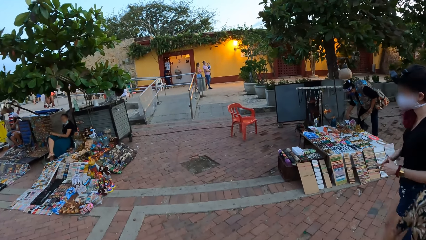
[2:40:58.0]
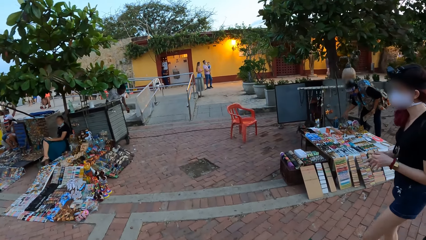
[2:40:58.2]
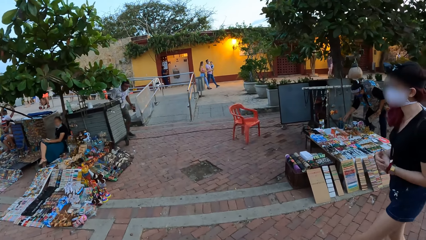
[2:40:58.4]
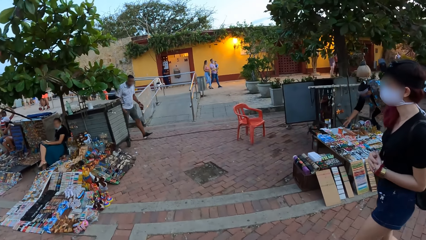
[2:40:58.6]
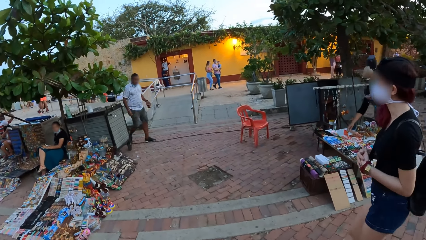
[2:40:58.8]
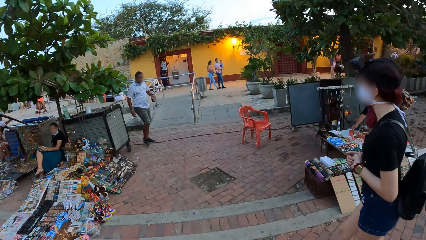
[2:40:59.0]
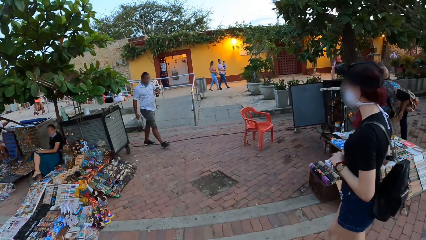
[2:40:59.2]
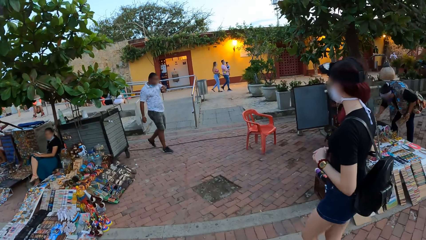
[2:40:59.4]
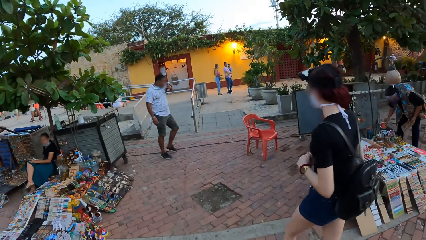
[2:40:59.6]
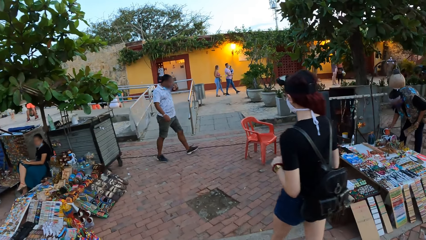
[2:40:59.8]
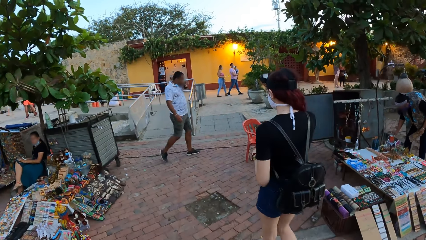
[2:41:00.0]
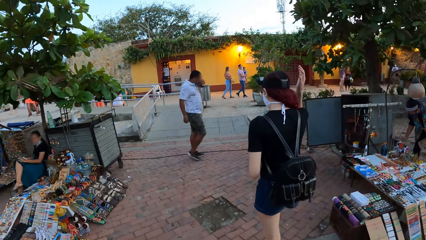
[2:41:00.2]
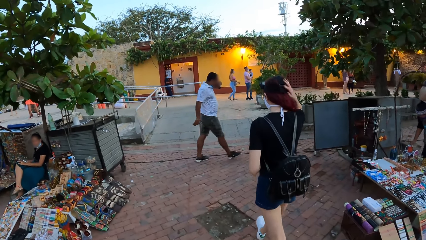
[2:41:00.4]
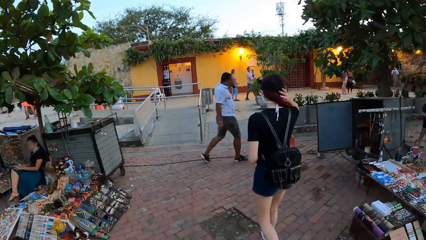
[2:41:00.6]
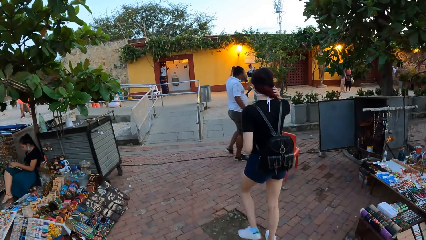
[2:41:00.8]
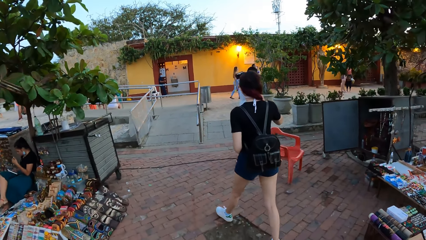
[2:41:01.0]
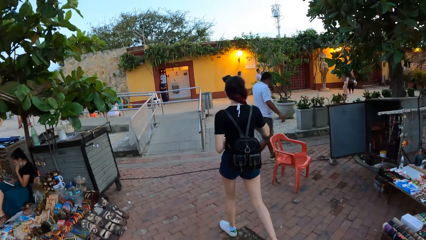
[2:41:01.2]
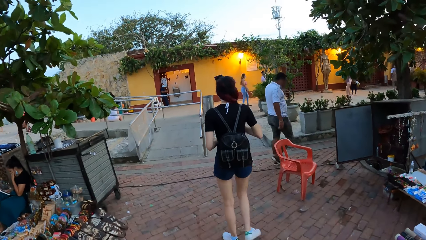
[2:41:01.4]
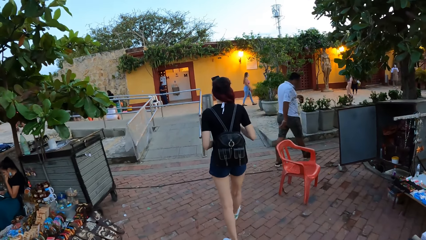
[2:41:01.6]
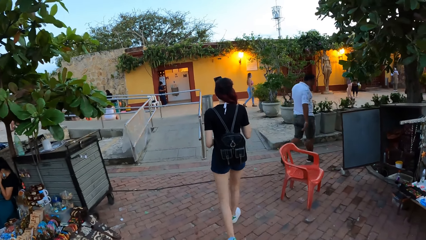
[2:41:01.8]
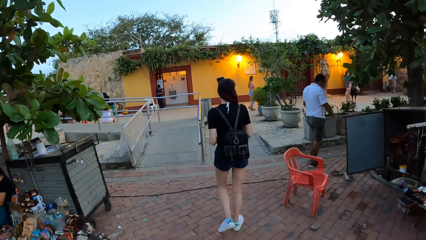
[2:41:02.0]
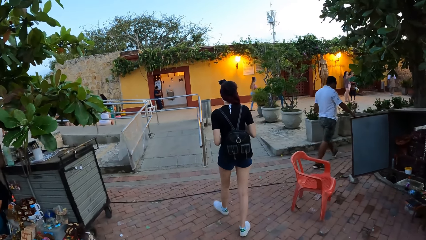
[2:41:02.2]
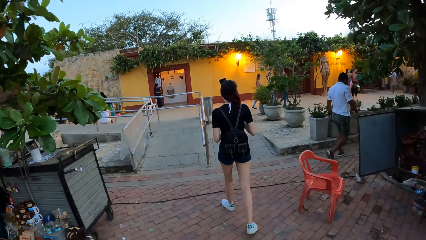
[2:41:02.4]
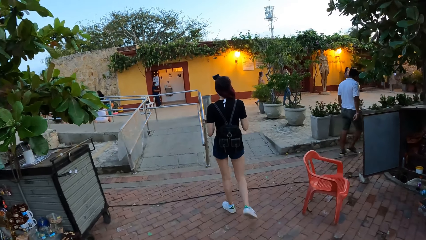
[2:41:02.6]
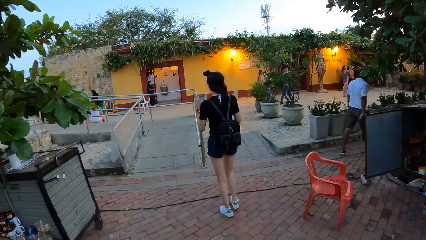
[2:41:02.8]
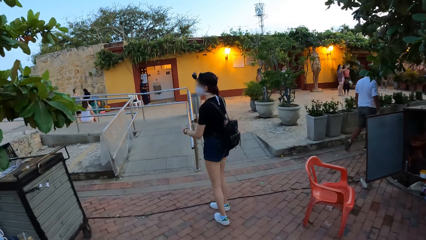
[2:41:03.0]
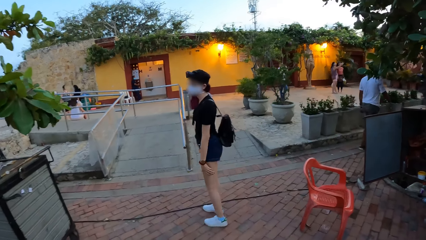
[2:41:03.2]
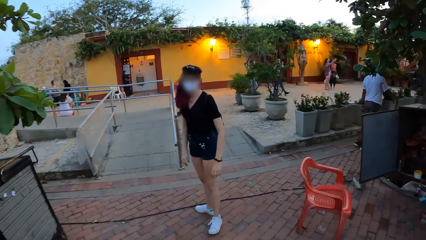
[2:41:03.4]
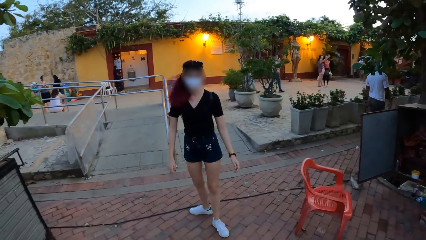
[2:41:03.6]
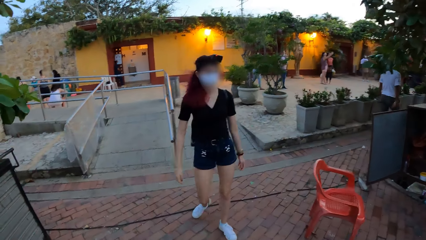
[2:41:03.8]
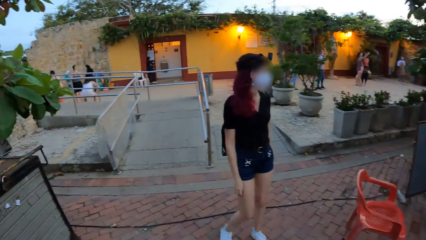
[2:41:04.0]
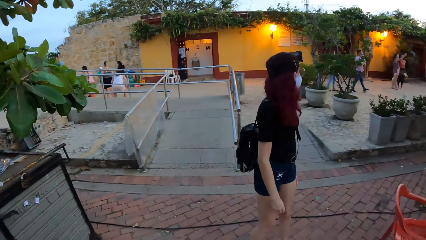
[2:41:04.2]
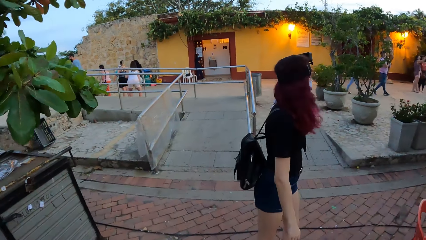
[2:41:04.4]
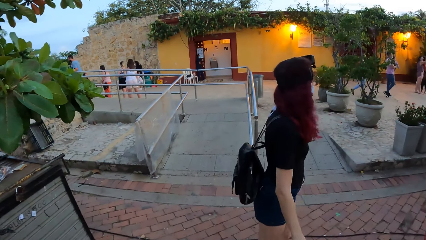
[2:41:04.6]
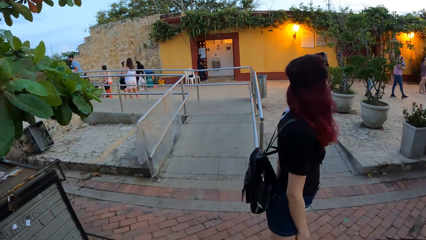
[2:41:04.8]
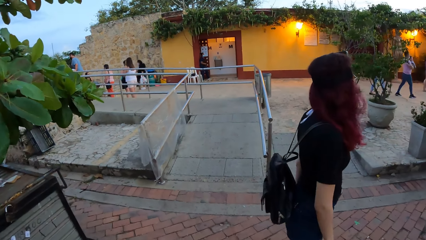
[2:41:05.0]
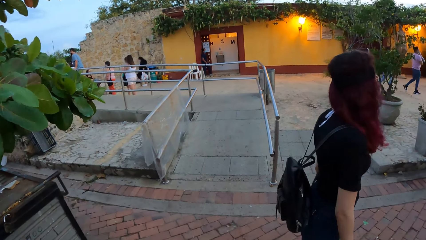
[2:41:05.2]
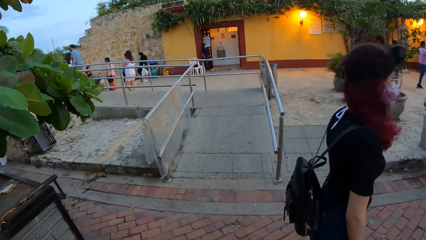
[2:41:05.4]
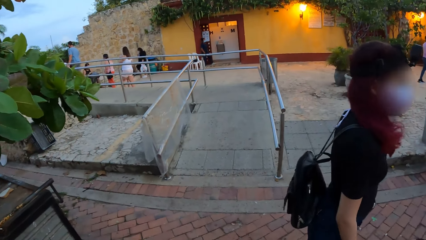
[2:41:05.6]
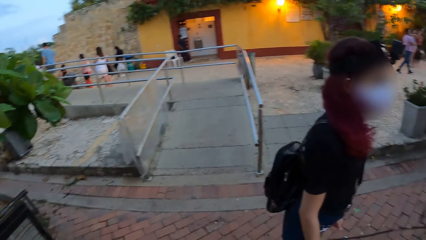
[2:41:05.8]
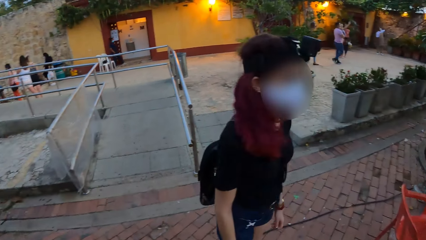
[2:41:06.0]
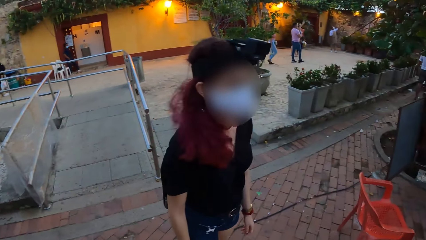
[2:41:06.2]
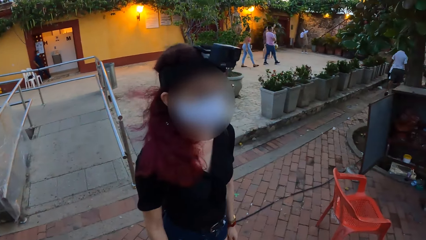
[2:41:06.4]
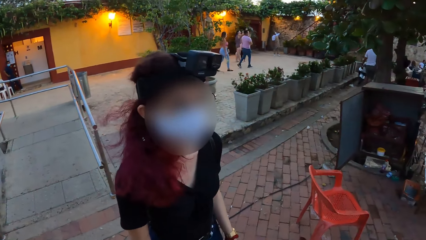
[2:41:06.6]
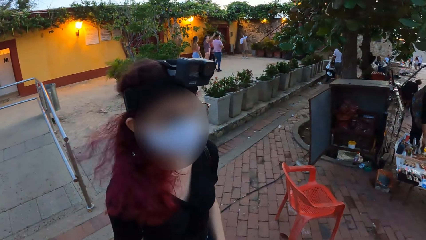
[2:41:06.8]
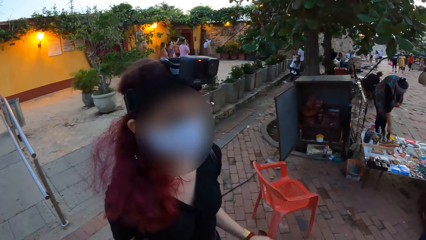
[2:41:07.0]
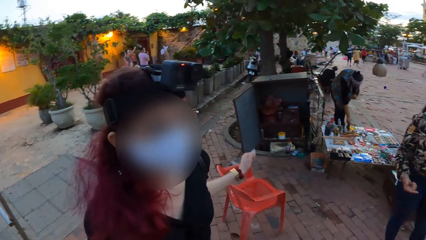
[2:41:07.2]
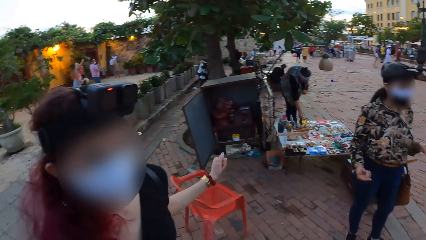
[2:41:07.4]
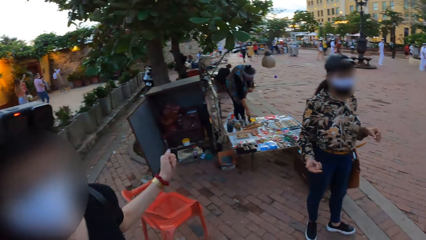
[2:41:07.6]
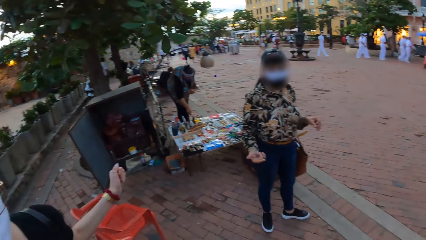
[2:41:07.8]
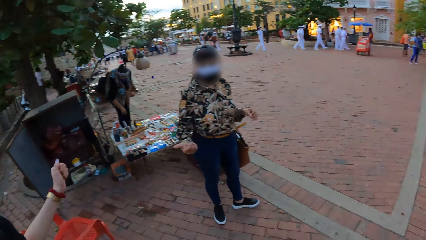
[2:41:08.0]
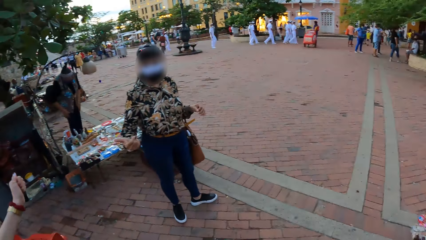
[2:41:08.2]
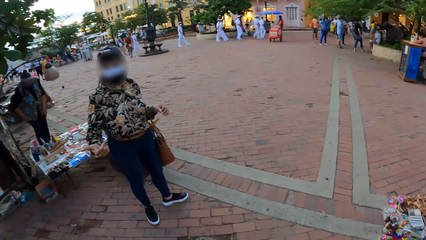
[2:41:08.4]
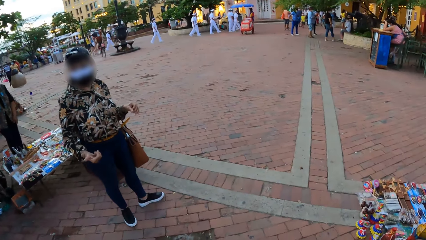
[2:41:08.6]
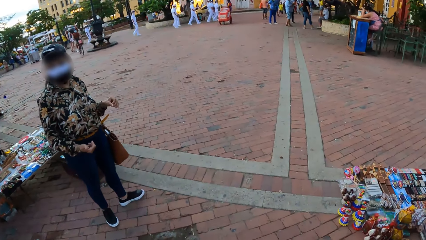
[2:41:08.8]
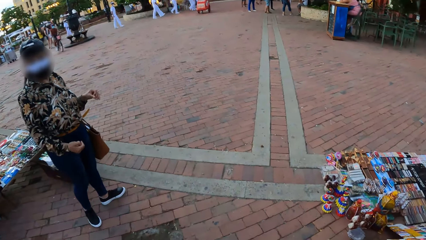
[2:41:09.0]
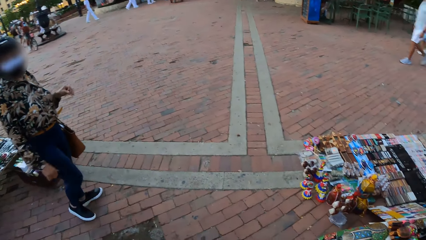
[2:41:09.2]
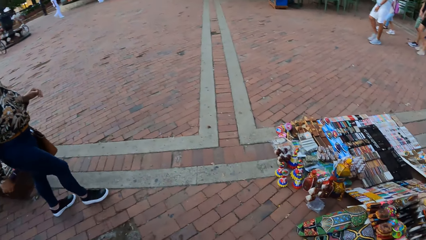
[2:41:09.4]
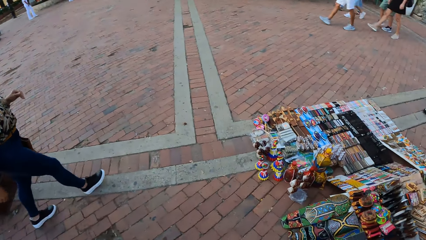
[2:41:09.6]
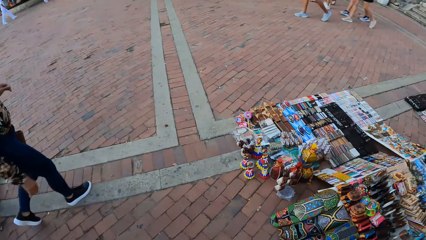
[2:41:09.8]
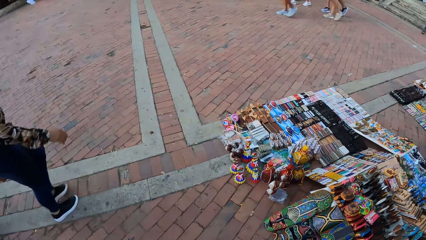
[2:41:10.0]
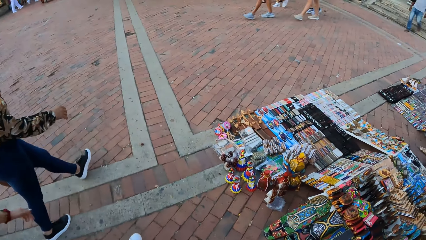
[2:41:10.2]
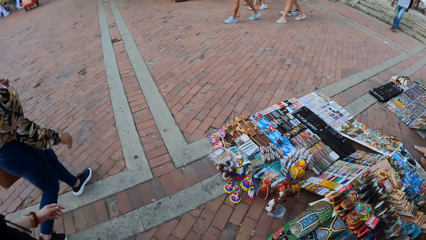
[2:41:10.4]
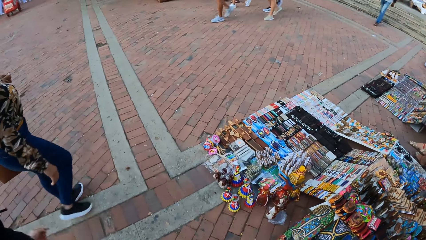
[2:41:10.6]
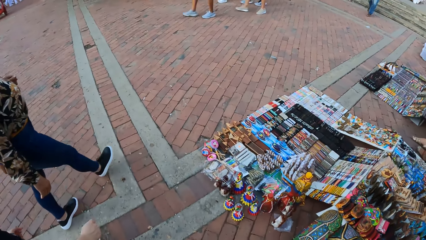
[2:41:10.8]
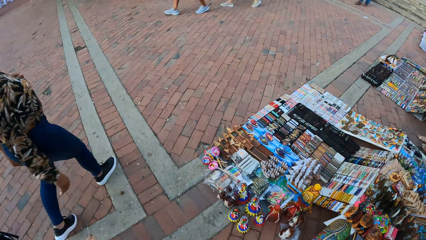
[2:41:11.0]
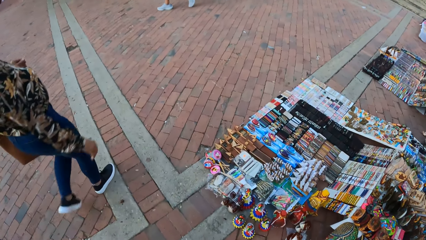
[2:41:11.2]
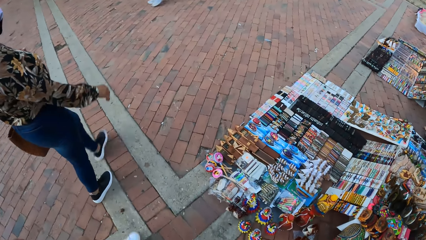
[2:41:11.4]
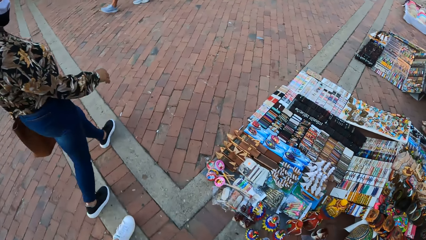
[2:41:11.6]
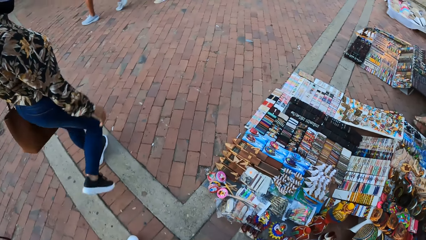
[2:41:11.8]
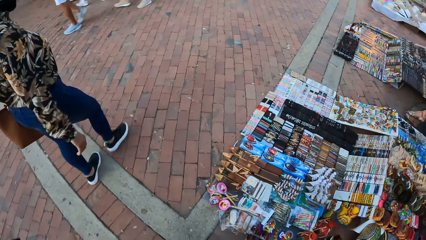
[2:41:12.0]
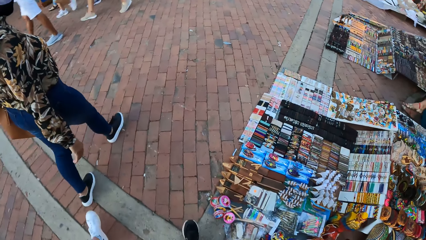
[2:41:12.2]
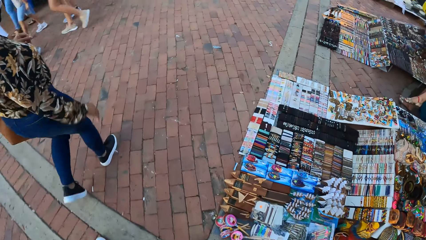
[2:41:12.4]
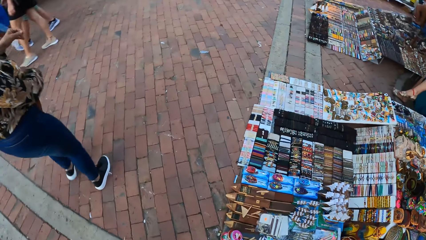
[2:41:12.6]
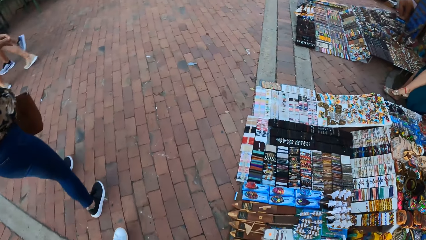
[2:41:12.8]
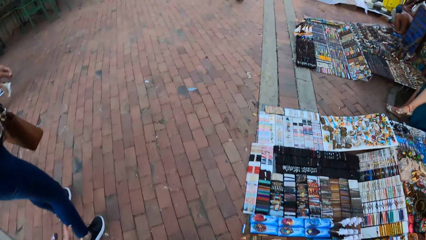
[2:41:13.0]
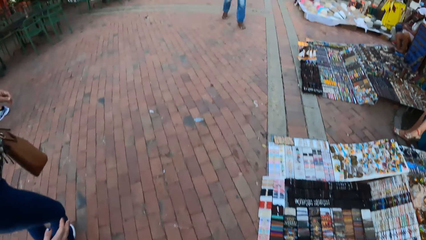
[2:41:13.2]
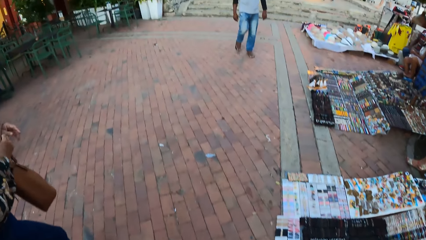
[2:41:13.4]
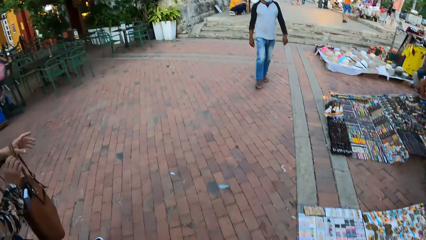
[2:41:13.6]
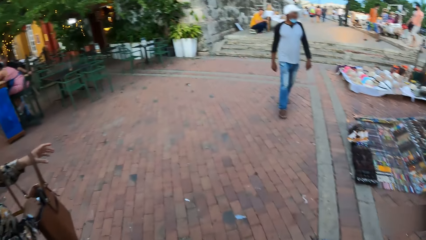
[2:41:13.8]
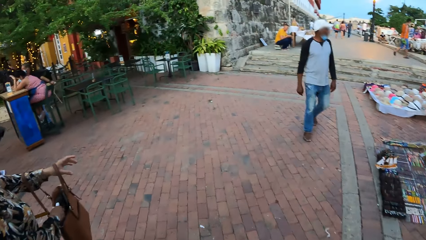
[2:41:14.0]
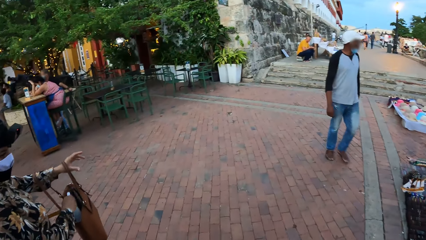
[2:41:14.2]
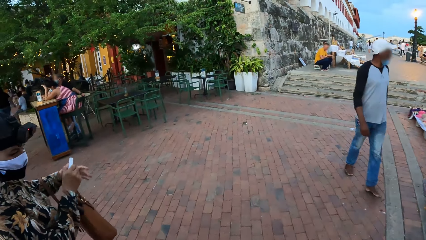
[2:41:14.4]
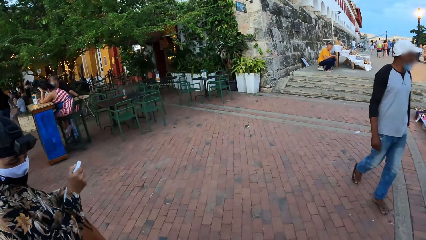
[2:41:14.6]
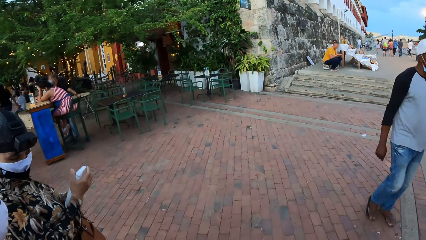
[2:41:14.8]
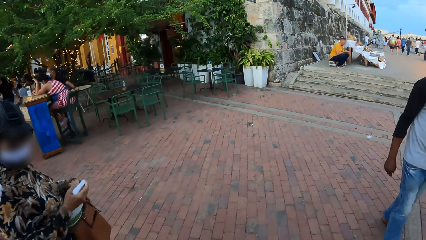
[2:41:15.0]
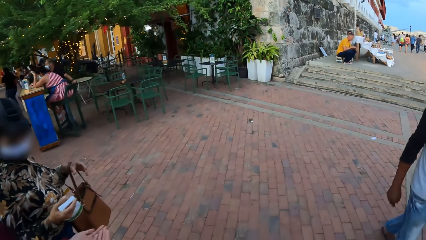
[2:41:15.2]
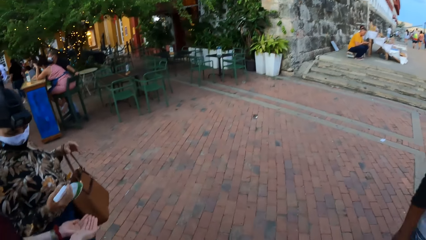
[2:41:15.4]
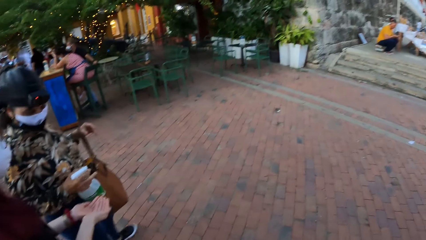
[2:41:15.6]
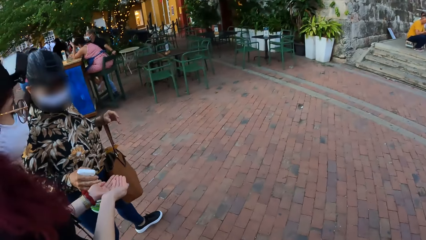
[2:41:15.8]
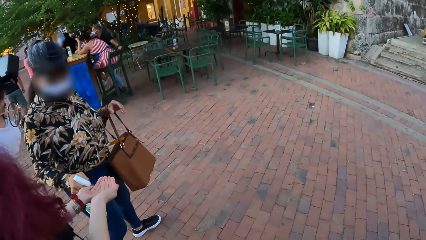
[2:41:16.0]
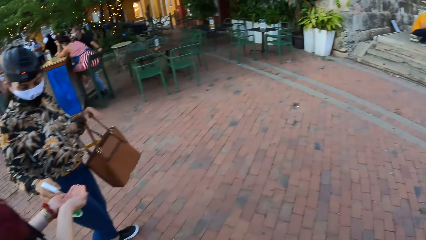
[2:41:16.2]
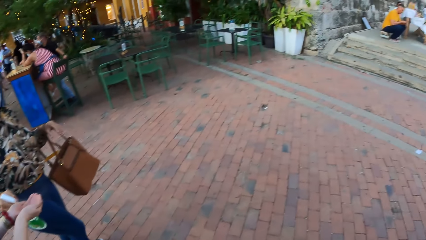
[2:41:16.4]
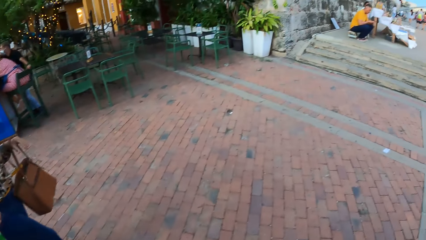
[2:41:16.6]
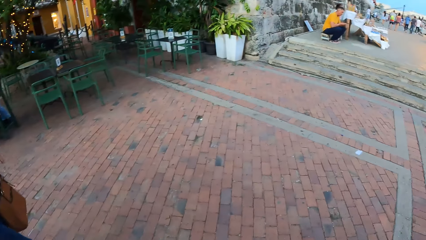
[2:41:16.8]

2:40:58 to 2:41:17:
A woman walks ahead of the camera wearer. Another woman picks a cup from the souvenir stand with her right hand. The other woman drops the cup in her right hand on the souvenir stand. The first woman touches her hair with her right hand. The camera wearer walks towards the first woman. The first woman converses with the camera wearer and a third woman. The third woman moves the hand and walks around. The third woman takes a bottle of hand sanitizer from the handbag on her left shoulder with her right hand. The third woman holds the bottle of hand sanitizer with both hands. The third woman holds the bottle of hand sanitizer with her right hand. The third woman sprays some hand sanitizer from the bottle of hand sanitizer in her right hand on the palms of the first woman.
